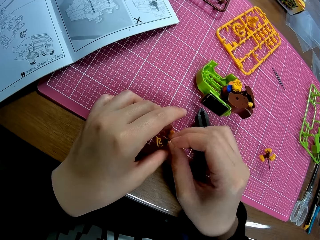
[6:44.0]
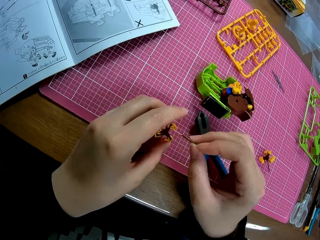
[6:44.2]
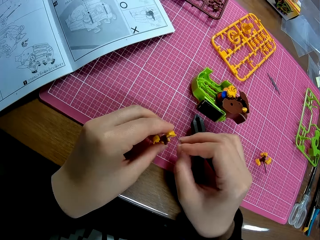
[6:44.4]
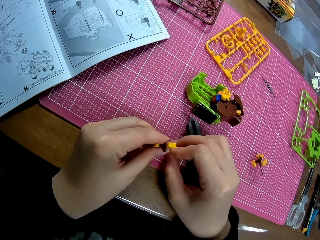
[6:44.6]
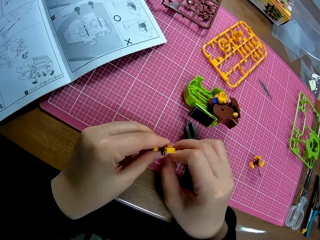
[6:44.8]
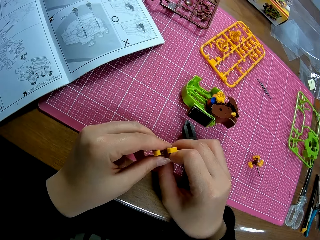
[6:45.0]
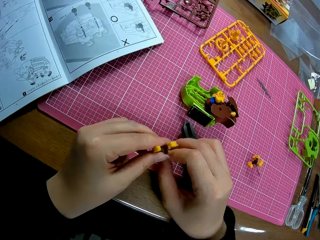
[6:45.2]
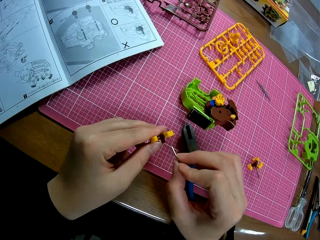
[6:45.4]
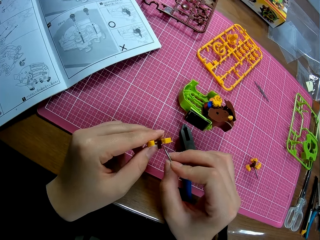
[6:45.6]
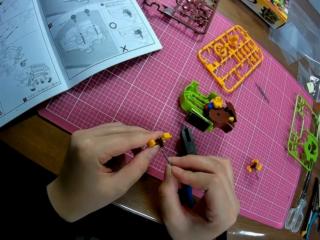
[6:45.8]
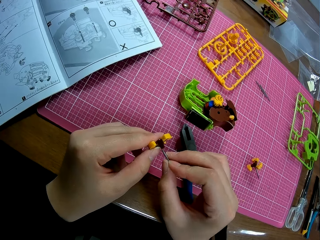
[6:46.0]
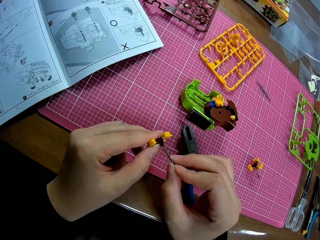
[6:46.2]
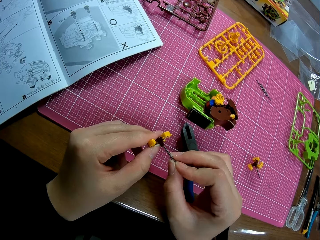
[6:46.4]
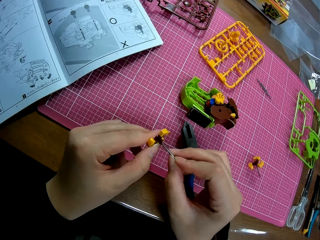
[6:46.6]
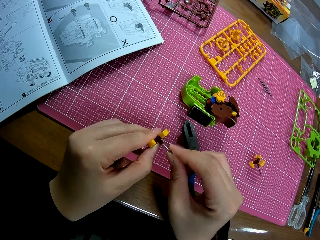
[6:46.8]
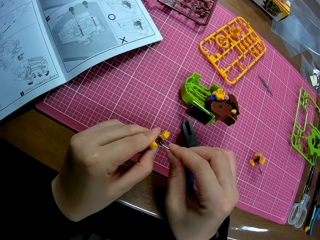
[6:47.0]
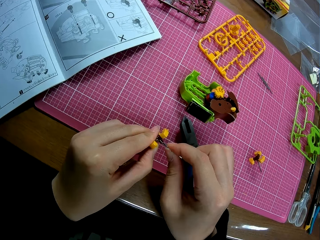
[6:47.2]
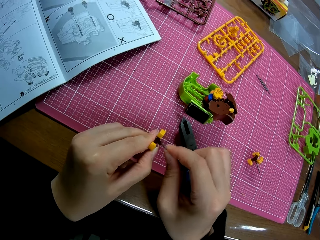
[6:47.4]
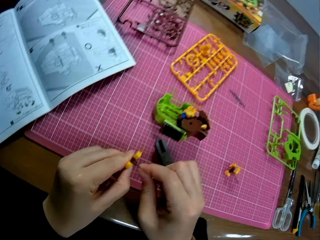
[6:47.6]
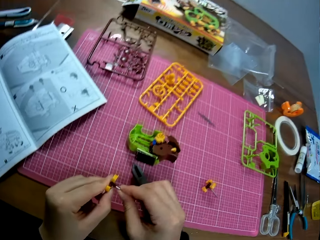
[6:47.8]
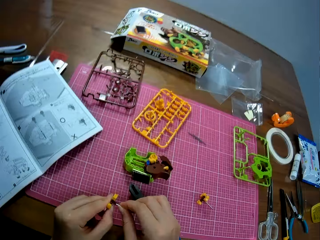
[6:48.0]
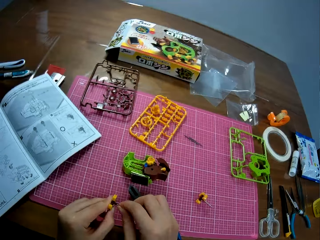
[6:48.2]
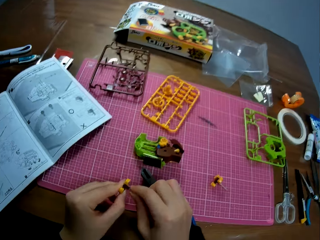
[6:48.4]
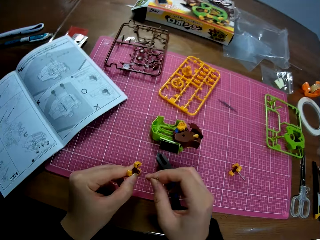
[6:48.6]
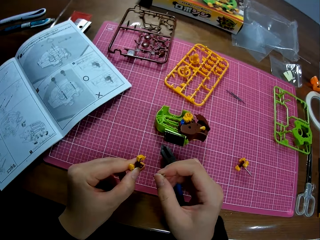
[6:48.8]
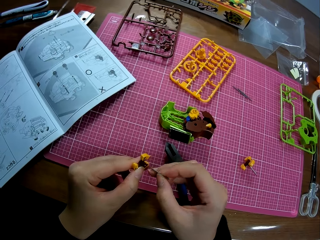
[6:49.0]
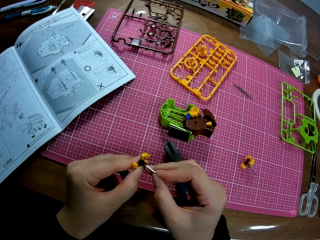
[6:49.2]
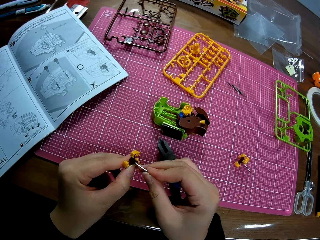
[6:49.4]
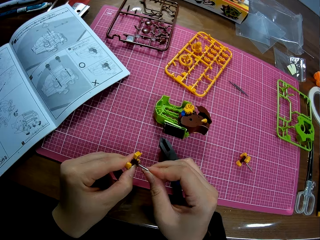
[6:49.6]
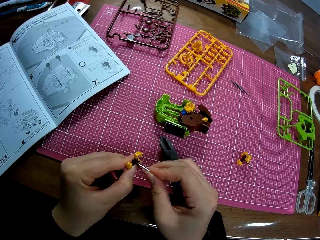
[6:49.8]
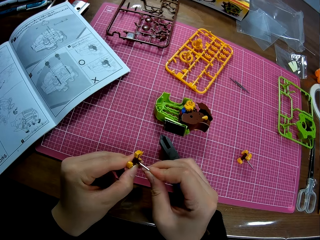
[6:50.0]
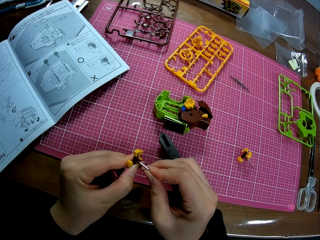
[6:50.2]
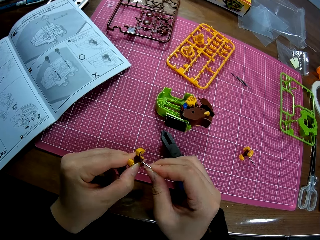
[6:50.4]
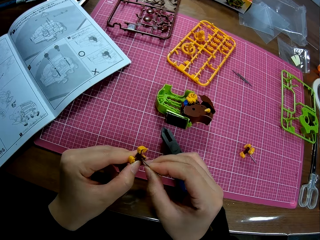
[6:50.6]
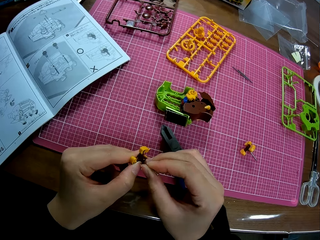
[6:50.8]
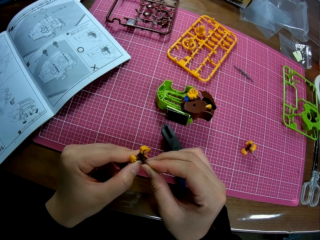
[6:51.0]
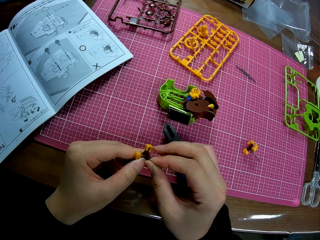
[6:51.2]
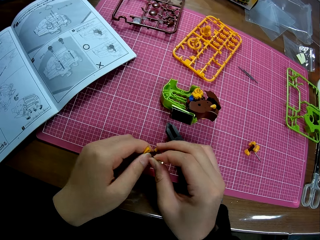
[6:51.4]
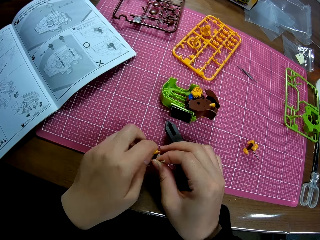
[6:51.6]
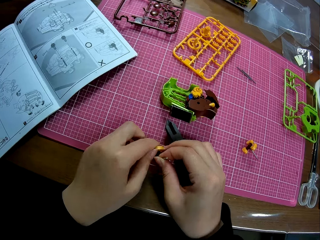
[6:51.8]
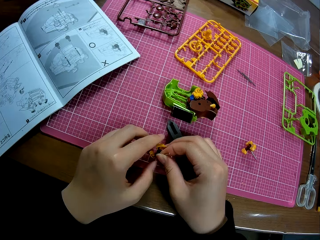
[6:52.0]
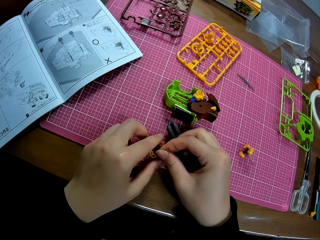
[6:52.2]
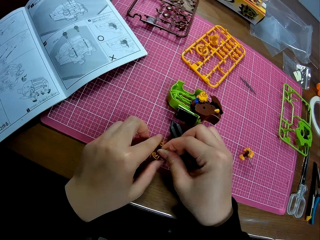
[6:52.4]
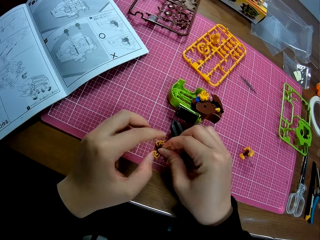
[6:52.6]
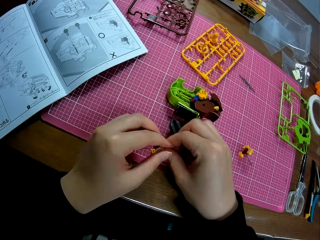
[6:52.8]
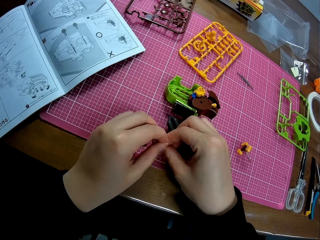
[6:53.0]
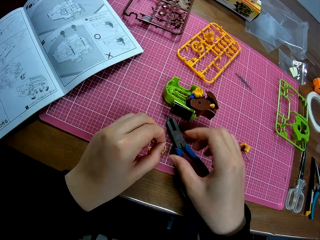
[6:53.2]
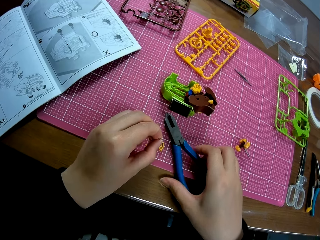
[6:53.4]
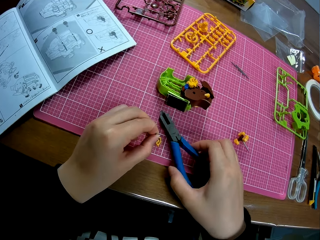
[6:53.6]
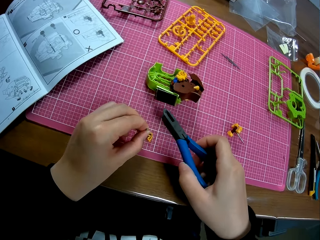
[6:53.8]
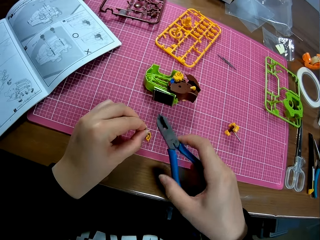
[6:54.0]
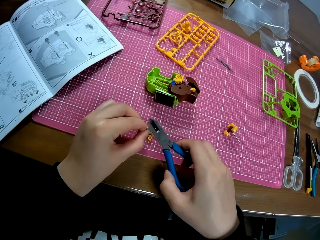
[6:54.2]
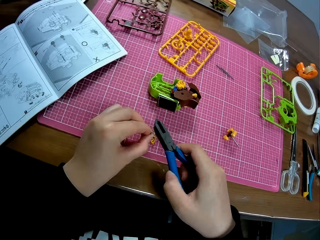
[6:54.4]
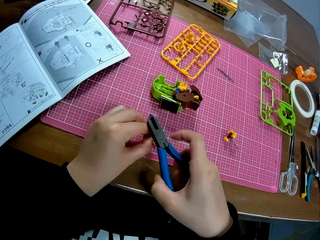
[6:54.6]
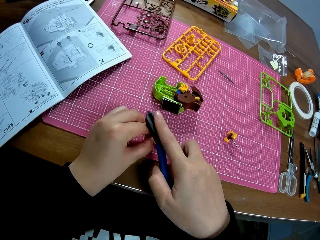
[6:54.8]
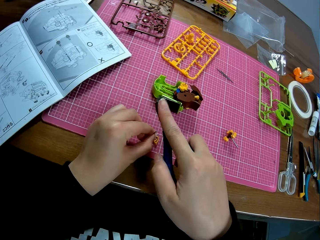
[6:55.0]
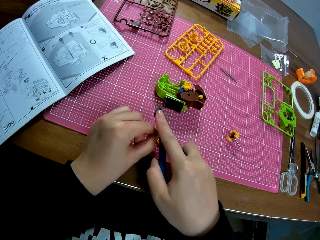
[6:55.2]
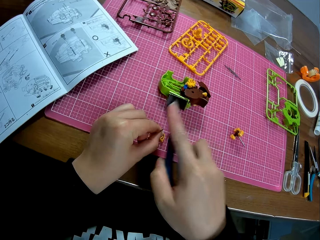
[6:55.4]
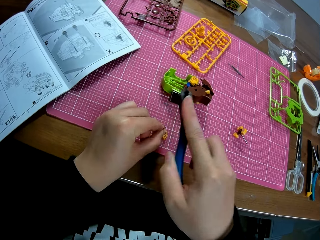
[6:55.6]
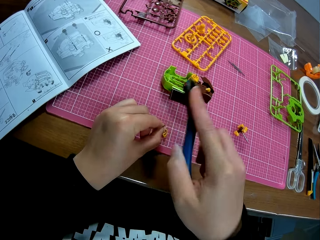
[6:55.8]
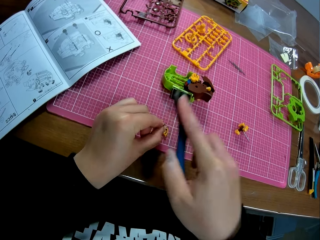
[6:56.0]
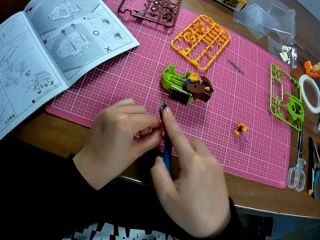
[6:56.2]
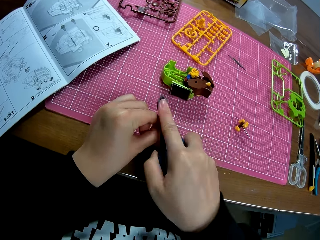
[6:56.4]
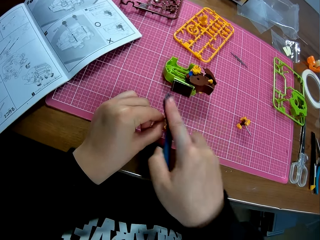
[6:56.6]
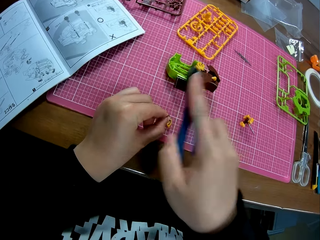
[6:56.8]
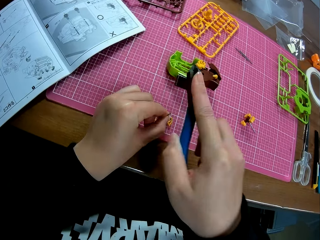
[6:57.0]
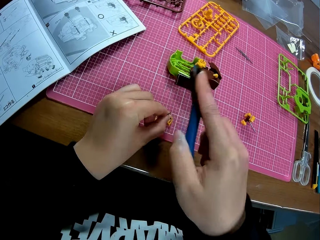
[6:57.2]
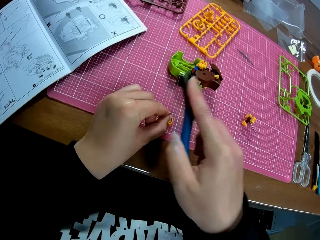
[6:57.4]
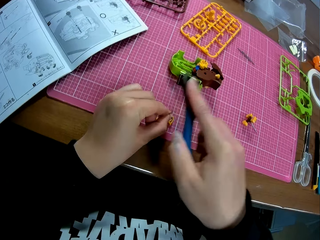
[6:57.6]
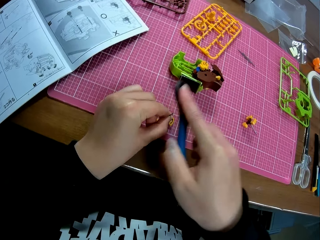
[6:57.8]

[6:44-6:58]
The camera wearer checks the plastic model piece. They insert something on the plastic model piece. They place the plastic model piece on the table. They pick up the plier on the table. They hit the small metal on the plastic model piece with the plier.

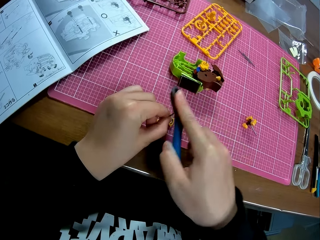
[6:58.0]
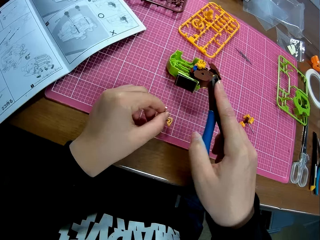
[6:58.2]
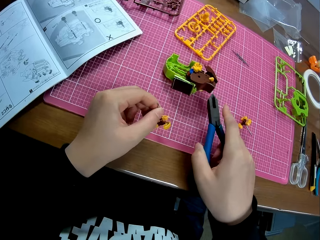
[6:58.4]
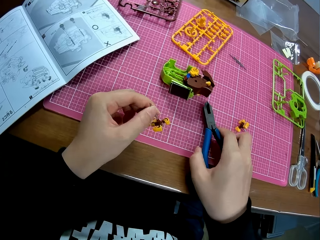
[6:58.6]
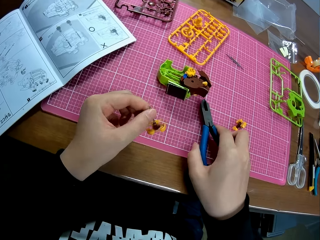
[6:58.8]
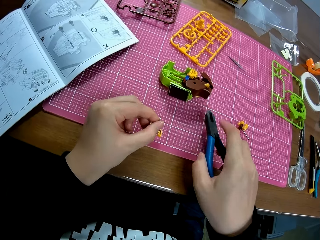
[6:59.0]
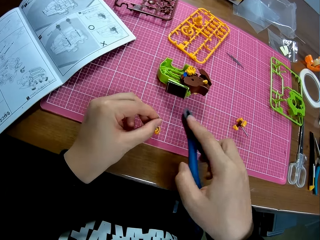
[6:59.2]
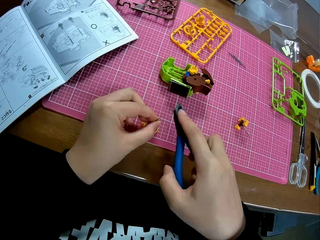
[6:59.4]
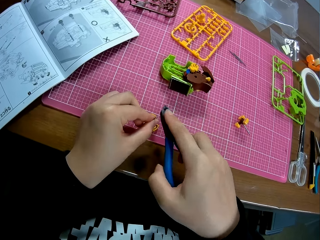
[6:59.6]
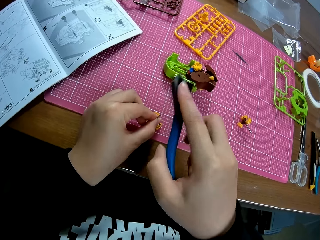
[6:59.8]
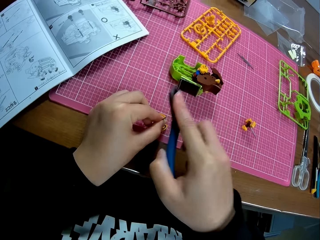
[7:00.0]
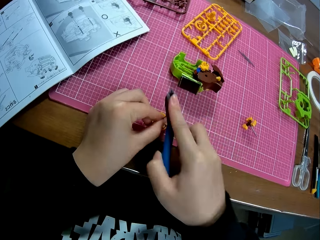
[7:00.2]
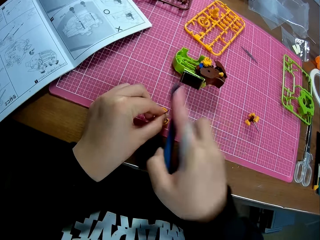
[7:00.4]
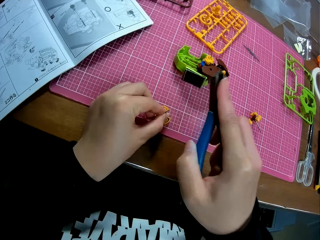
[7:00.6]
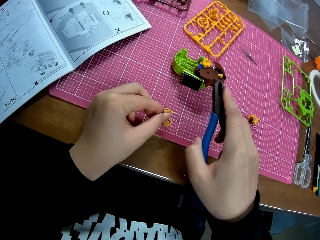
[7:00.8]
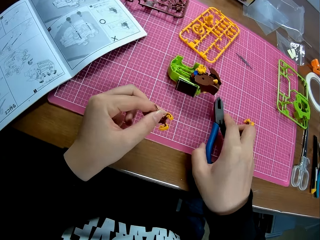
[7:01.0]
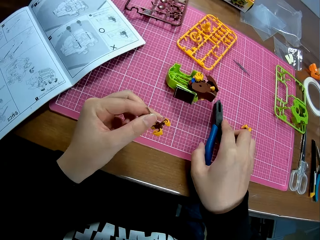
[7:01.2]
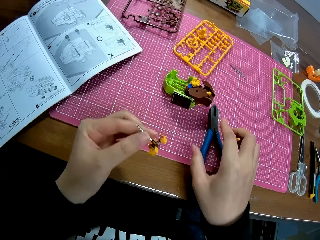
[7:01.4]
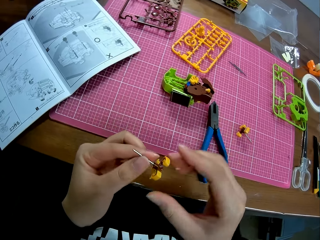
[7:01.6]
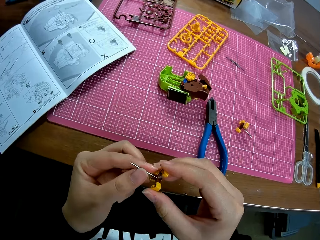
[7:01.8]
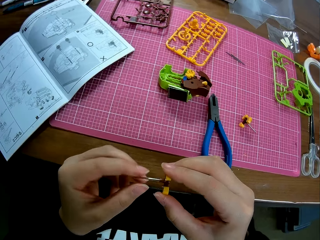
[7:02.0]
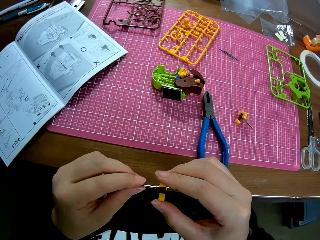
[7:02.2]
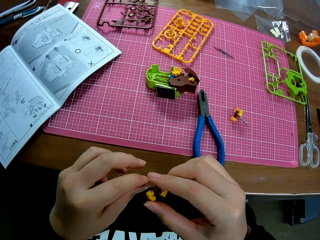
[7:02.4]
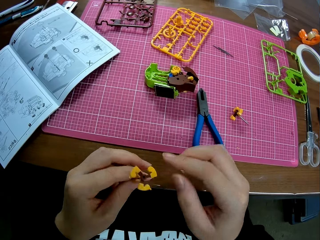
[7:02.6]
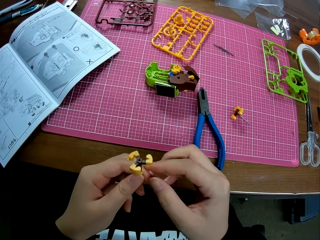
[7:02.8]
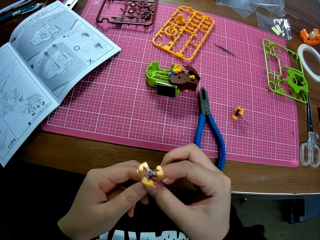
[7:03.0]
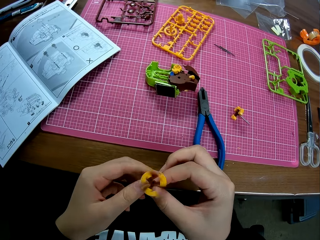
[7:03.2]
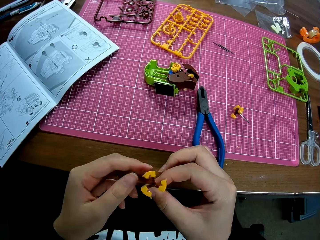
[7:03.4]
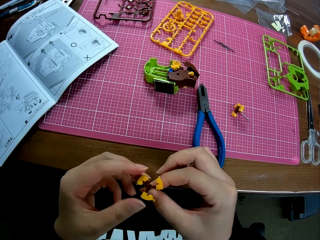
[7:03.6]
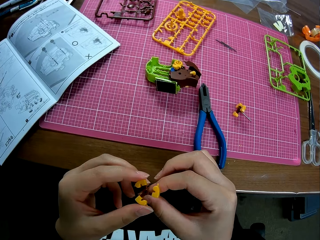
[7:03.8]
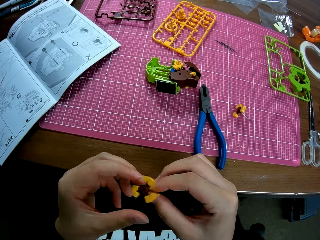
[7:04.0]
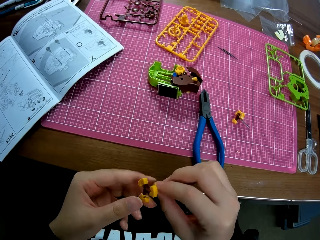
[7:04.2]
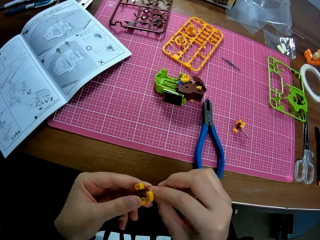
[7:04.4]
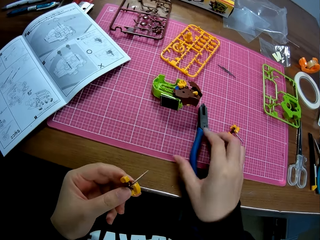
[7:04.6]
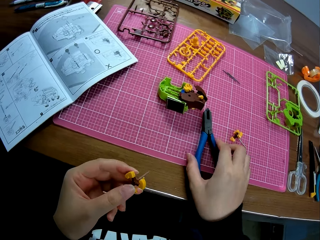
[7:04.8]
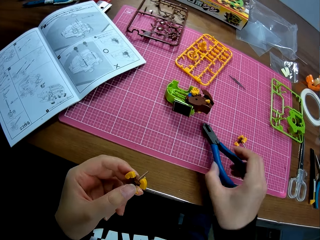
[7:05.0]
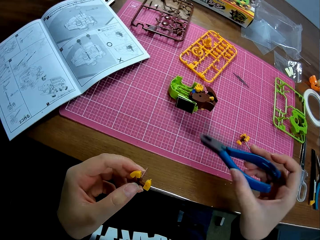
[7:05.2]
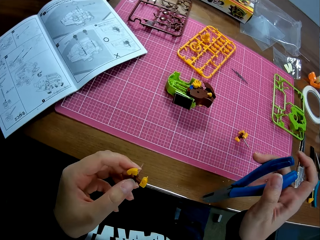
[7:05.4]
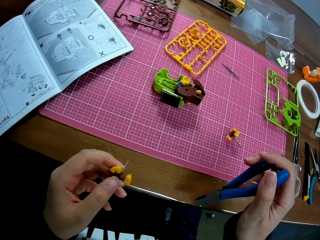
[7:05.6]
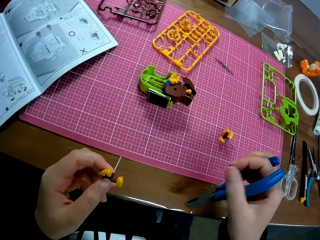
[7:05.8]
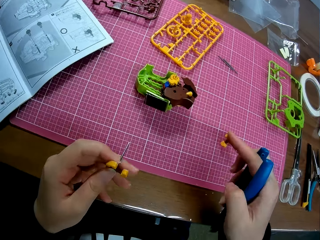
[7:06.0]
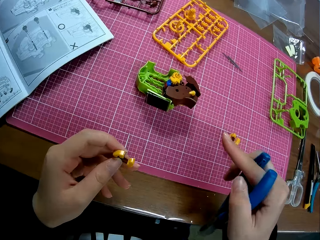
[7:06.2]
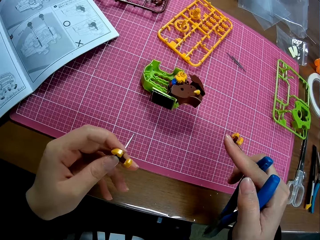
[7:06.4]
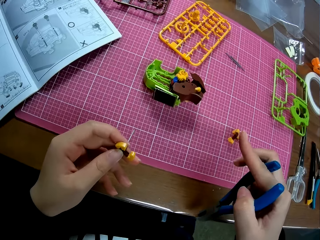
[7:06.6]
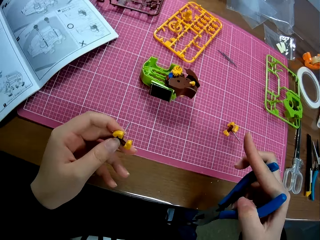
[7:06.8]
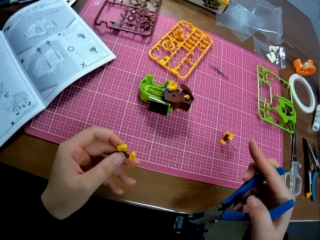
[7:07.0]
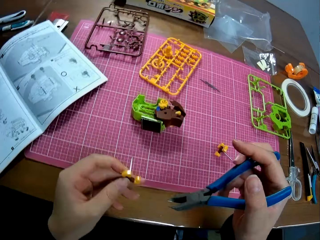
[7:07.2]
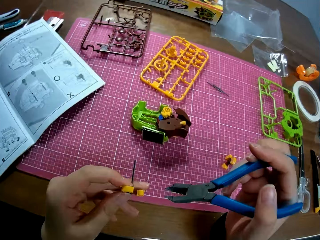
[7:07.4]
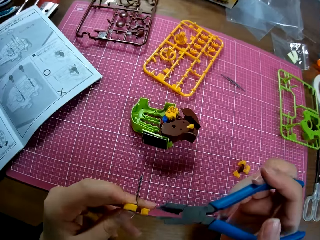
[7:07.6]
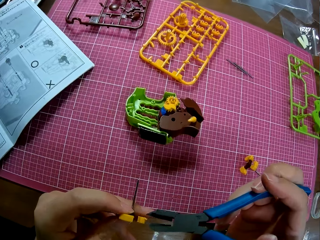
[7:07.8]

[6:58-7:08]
The camera wearer places the pliers on the table. They lift the pliers. They knock something on the plastic model piece with the pliers. They place the pliers on the table. They check the plastic model piece. They rotate the plastic model piece. They pick up the pliers on the table.
